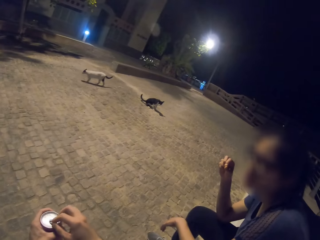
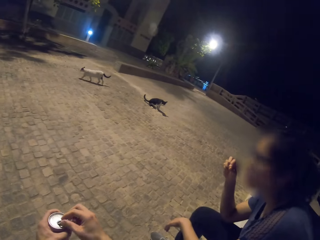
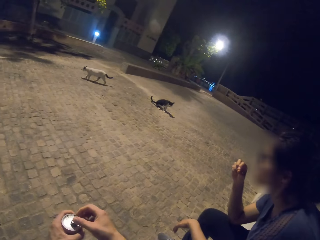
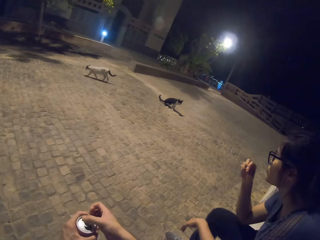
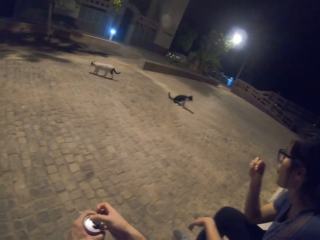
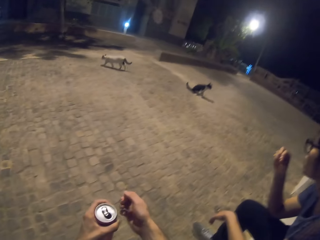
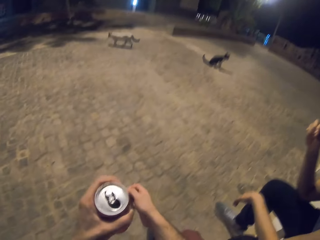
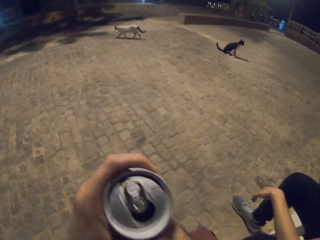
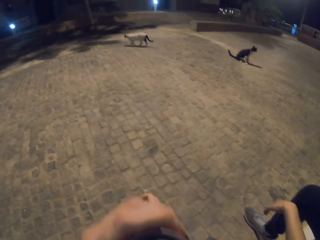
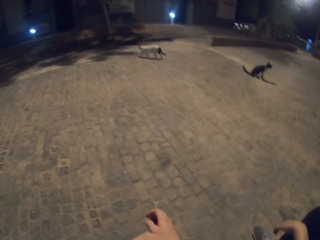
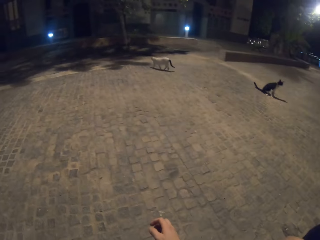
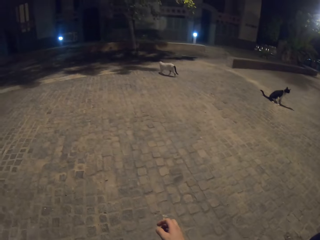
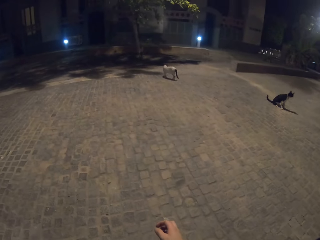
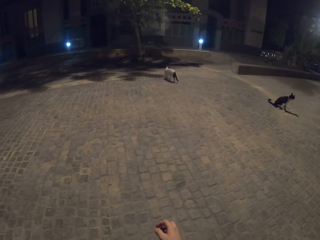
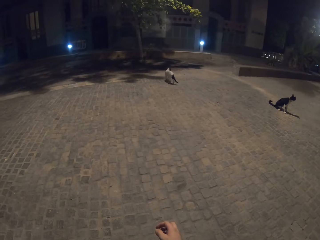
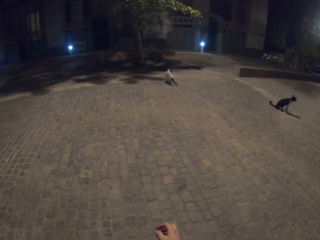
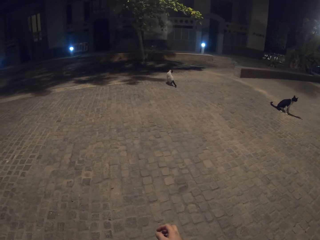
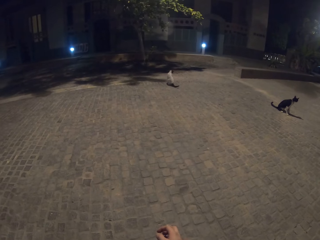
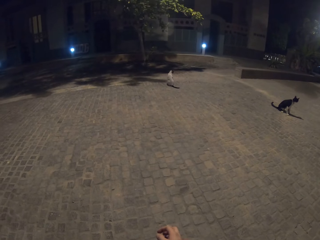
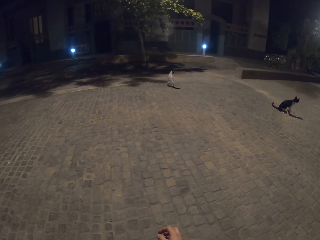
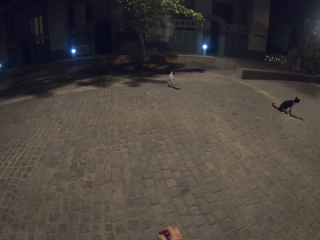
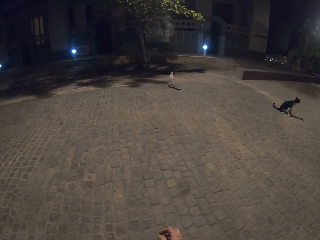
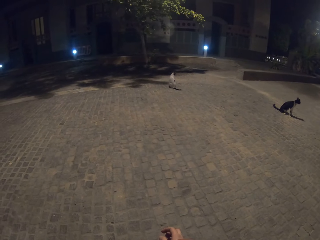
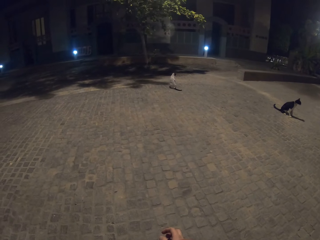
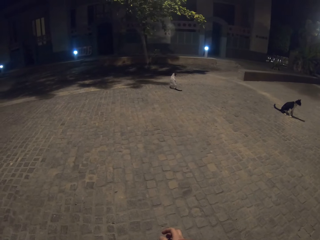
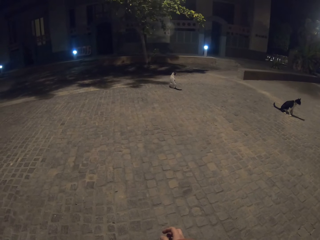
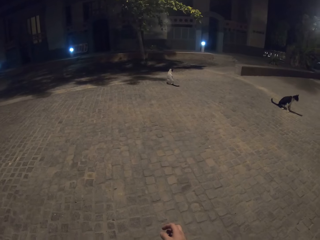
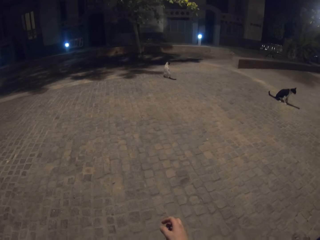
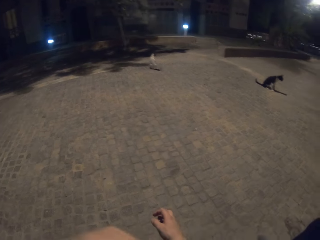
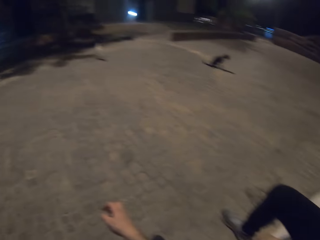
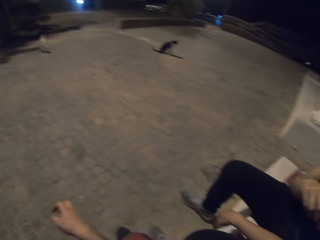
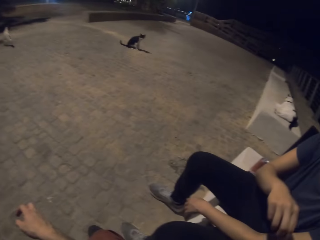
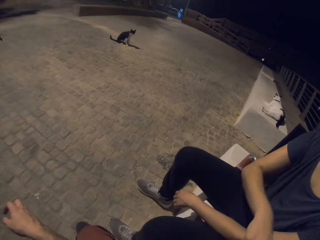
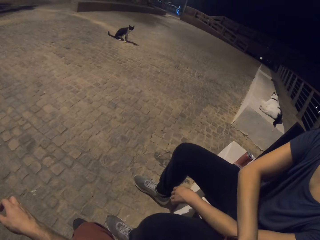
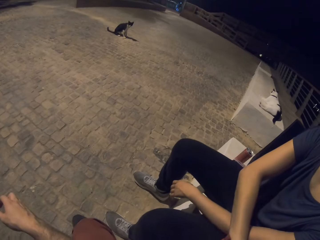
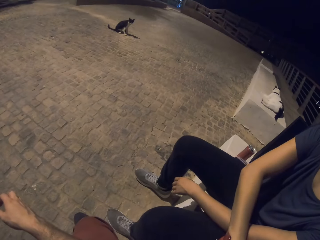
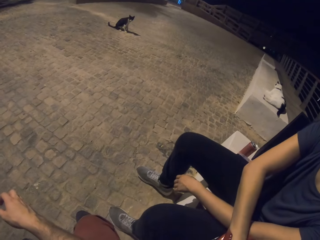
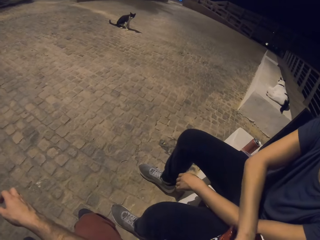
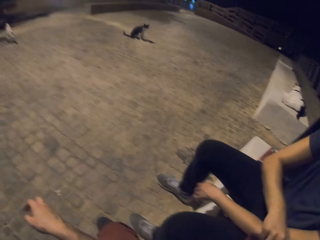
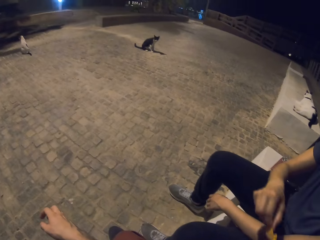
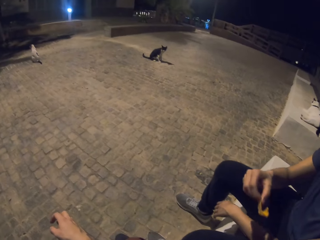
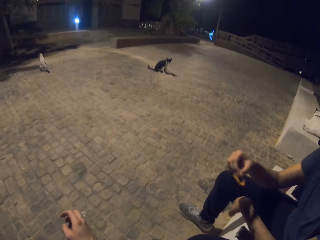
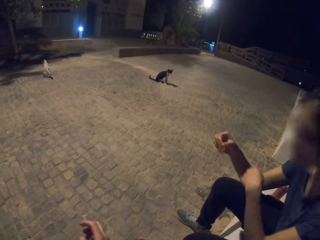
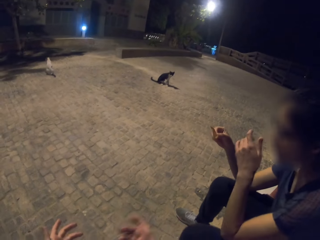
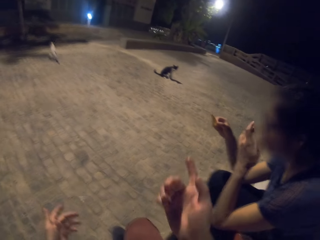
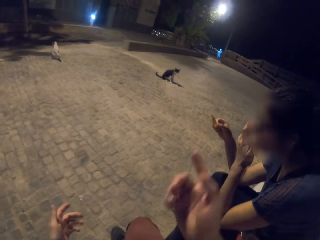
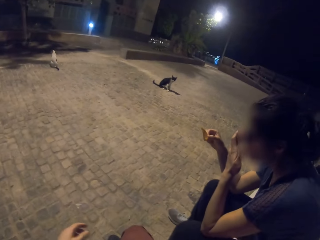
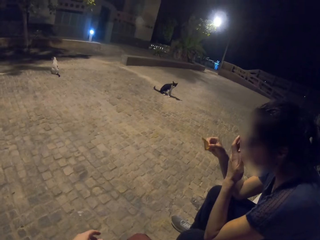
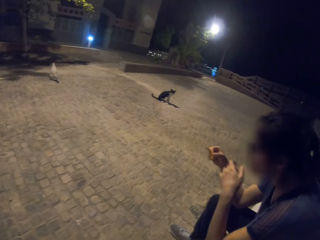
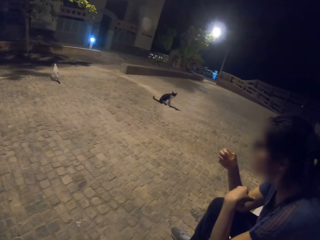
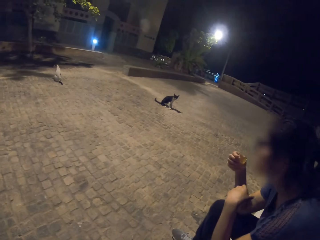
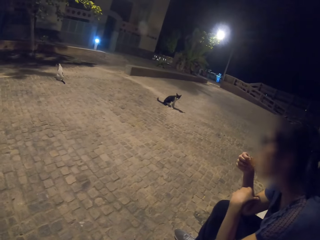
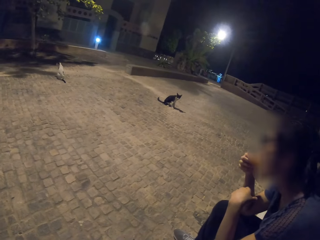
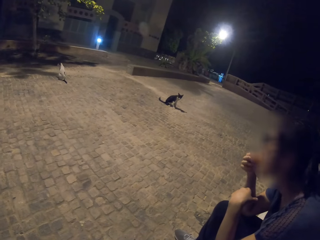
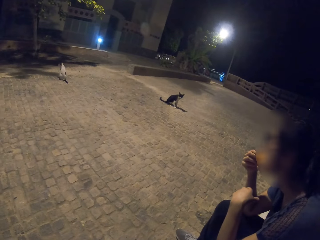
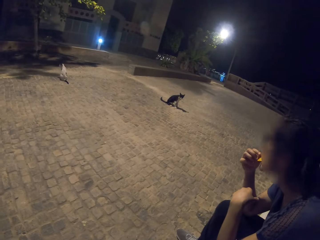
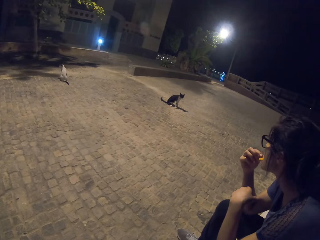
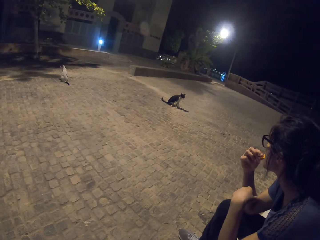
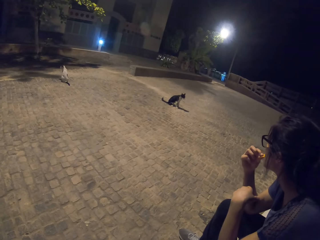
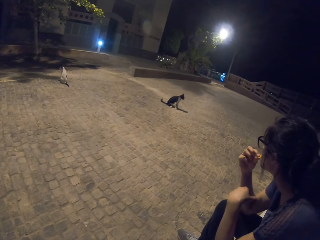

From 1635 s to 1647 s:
The camera wearer lifts the can. He sips the soda. He looks at a woman. The woman takes a crisp. The woman holds the crisp. The camera wearer gestures with his hand. The woman eats the crisp.

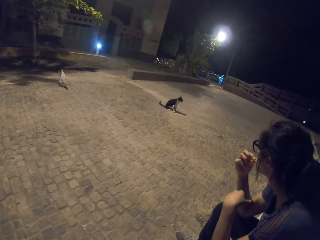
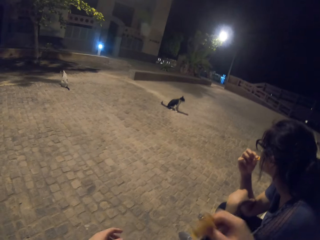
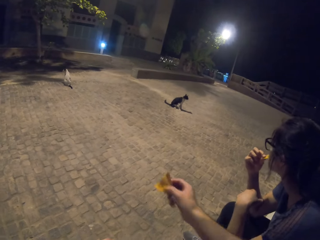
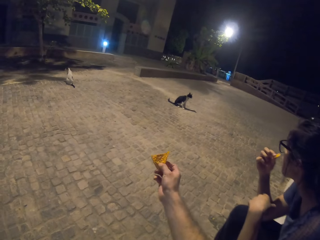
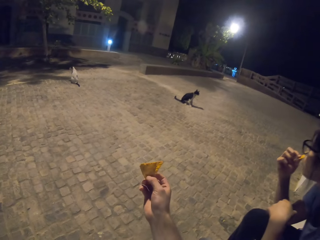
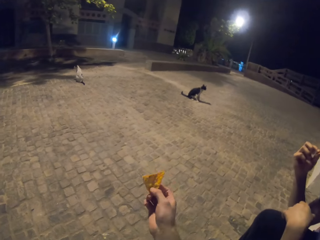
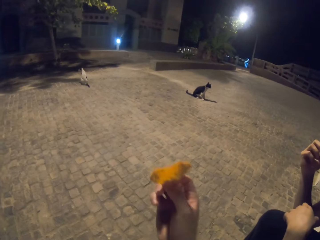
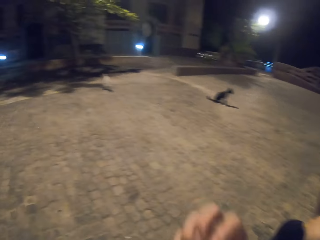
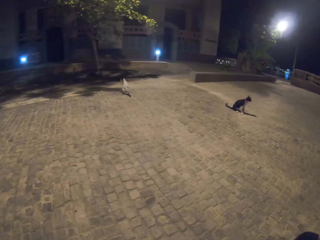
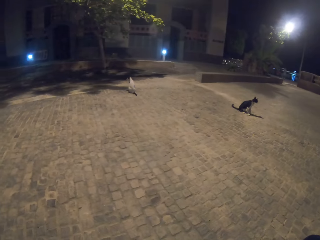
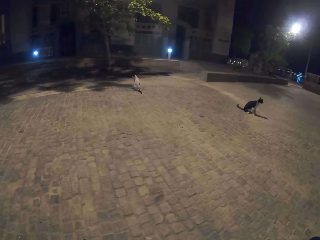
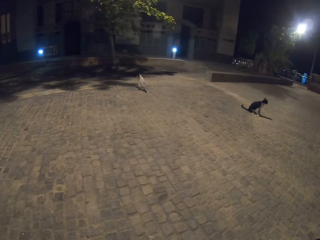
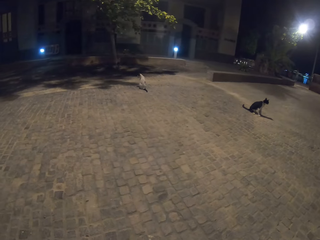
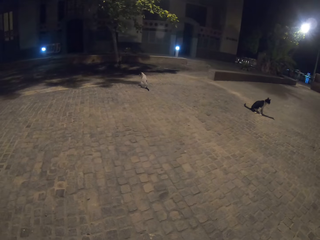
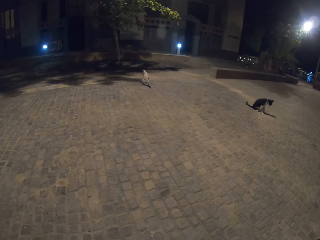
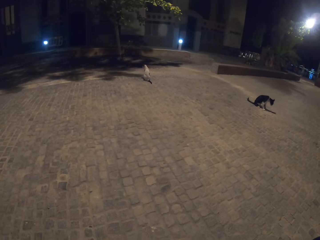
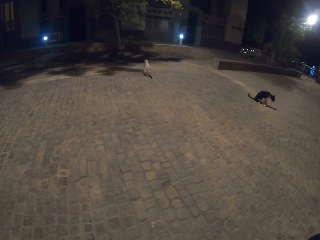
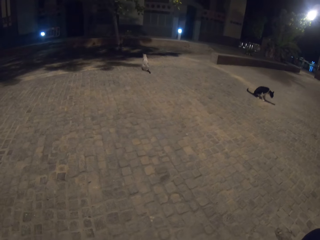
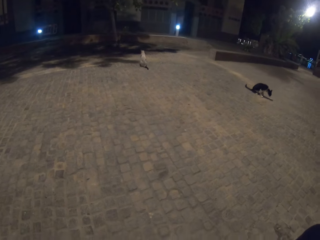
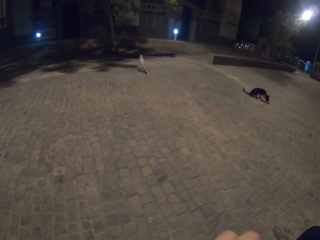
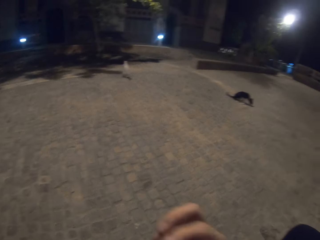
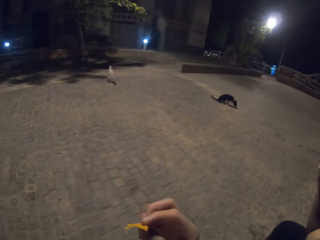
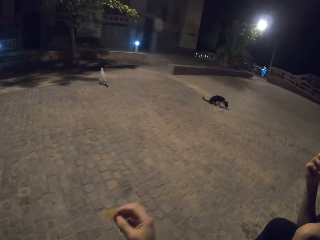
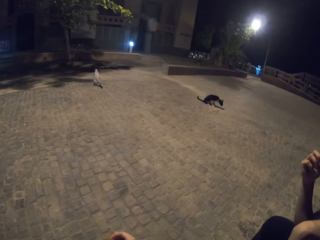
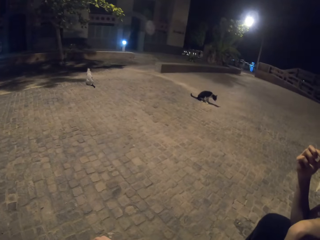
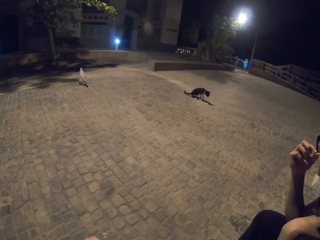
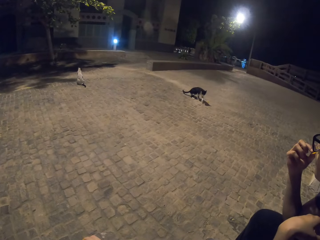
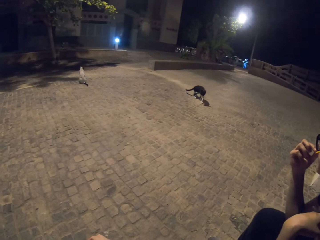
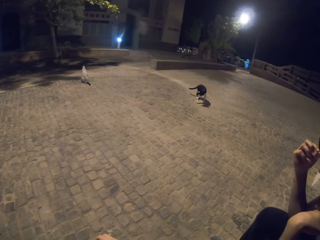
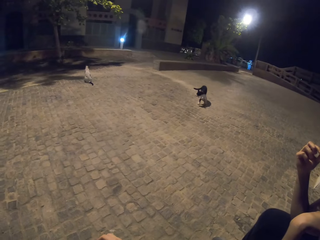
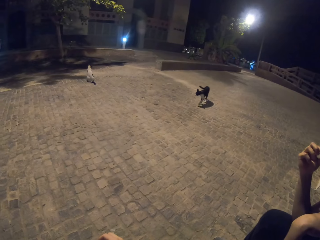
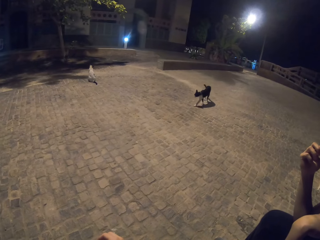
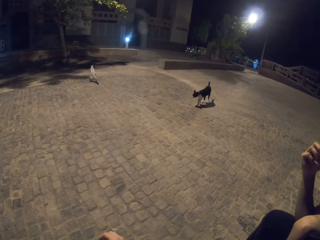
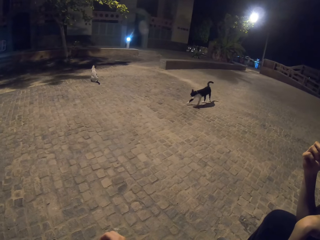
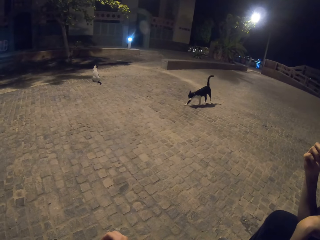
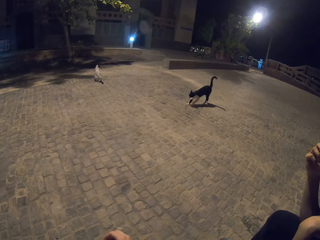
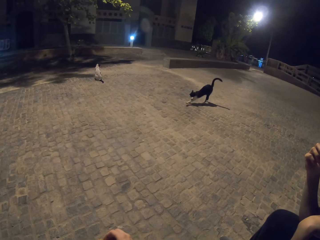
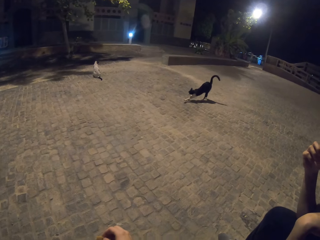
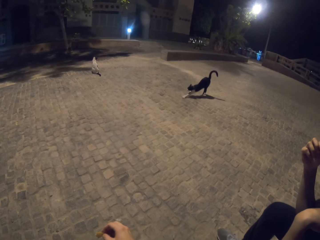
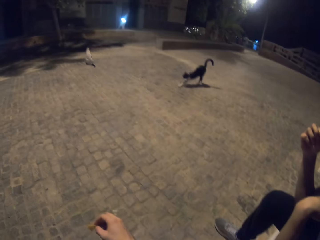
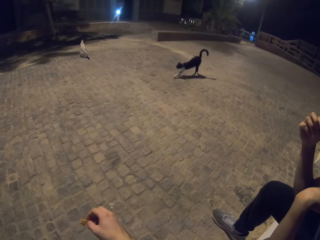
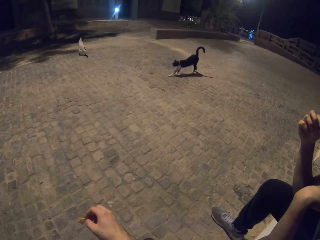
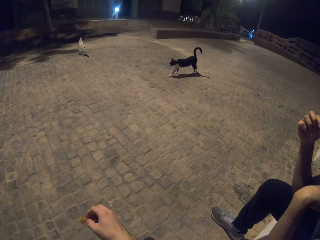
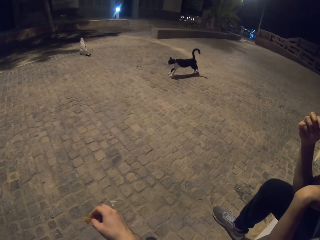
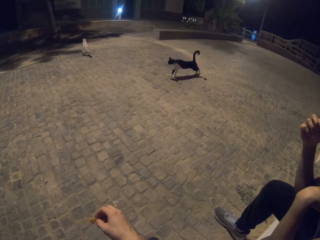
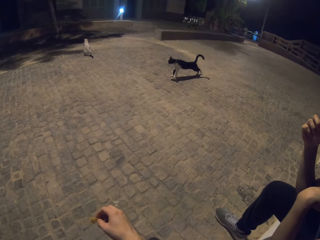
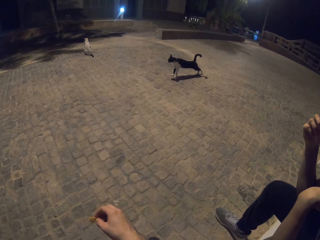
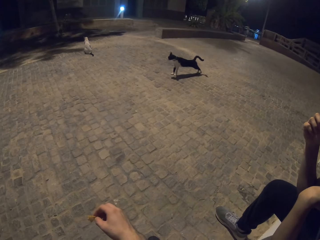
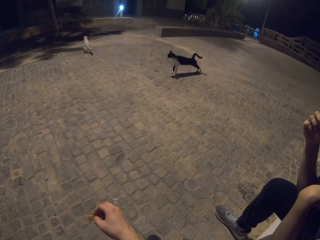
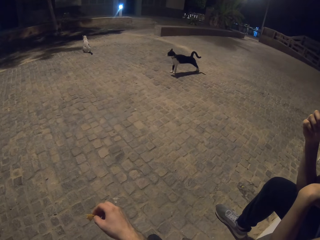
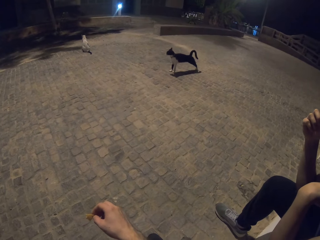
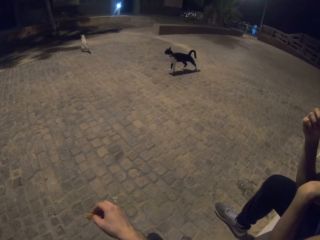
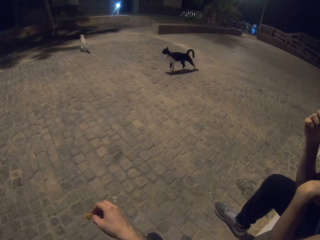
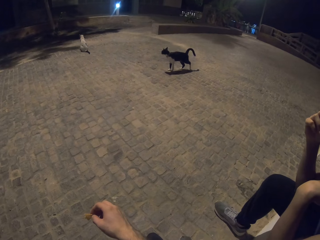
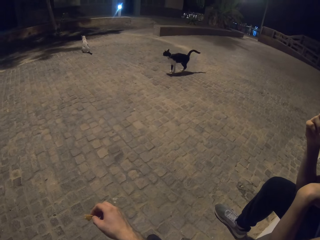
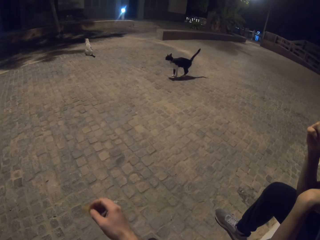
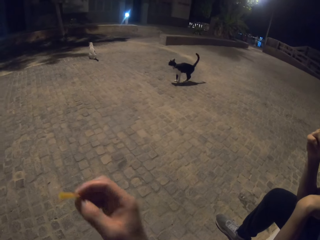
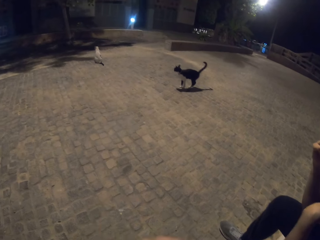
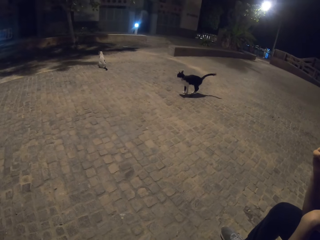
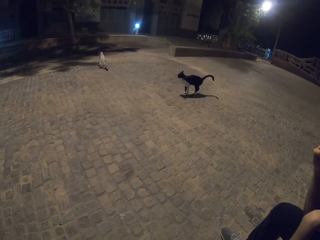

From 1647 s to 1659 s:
The camera wearer holds the crisp. He takes the crisp. He eats the crisp. He looks around. He moves his hand.
